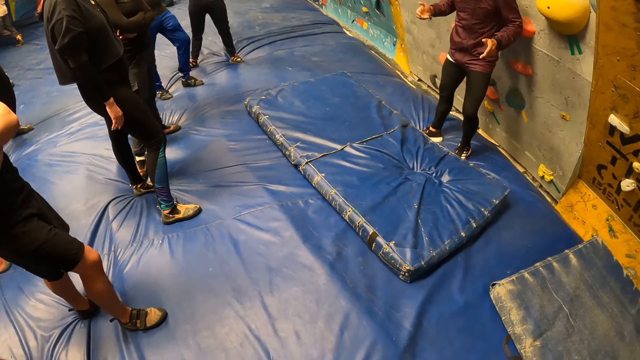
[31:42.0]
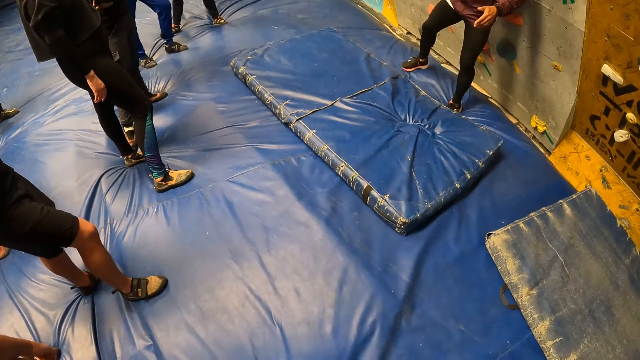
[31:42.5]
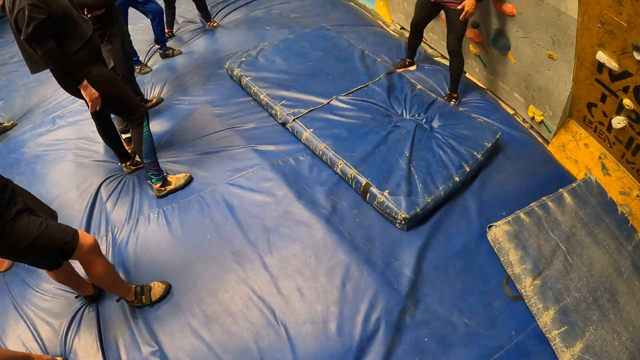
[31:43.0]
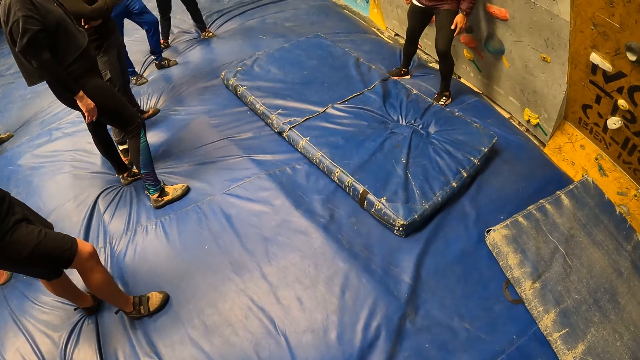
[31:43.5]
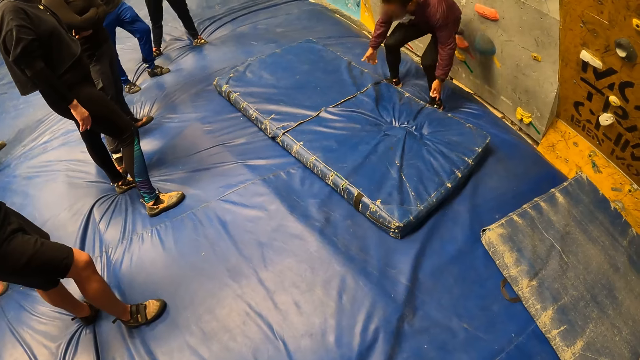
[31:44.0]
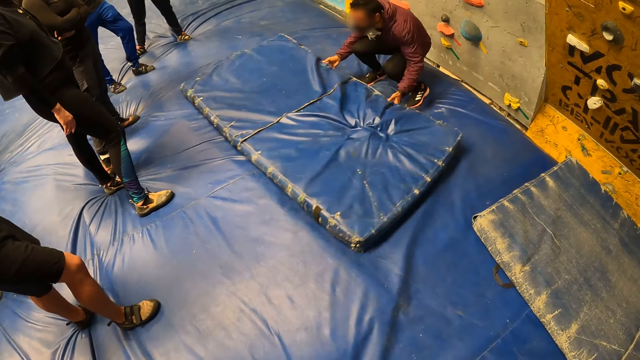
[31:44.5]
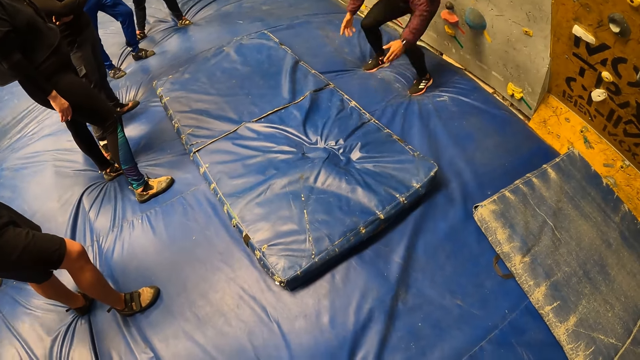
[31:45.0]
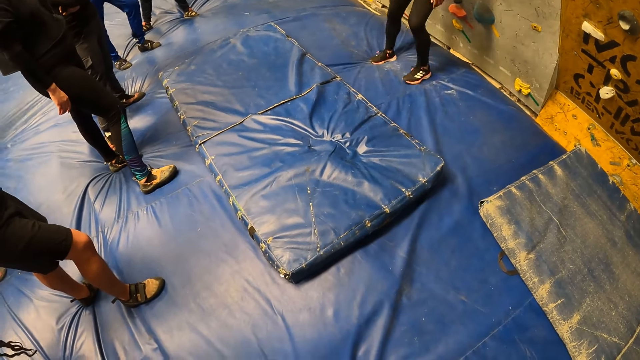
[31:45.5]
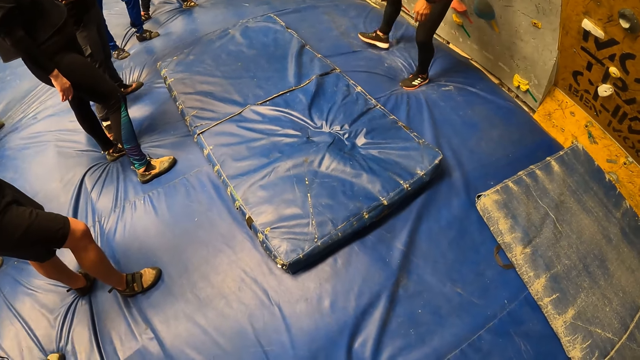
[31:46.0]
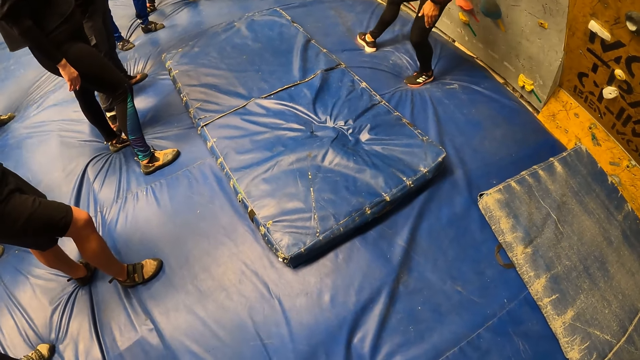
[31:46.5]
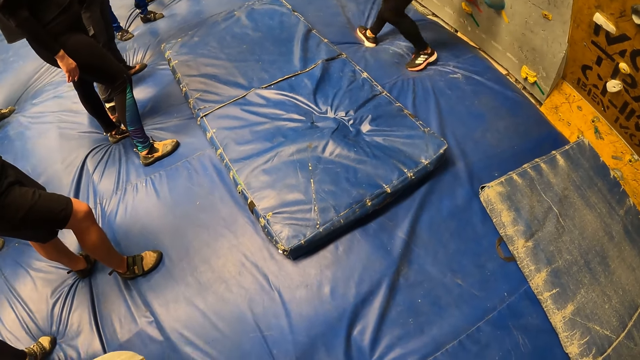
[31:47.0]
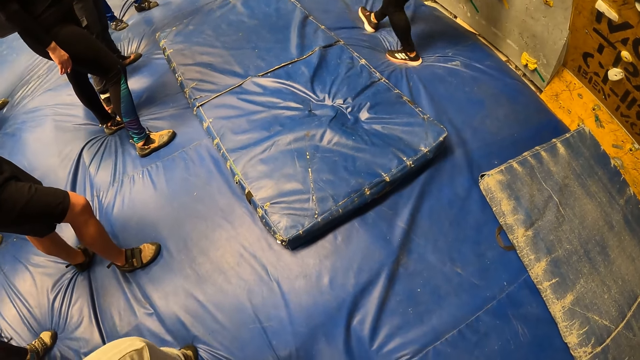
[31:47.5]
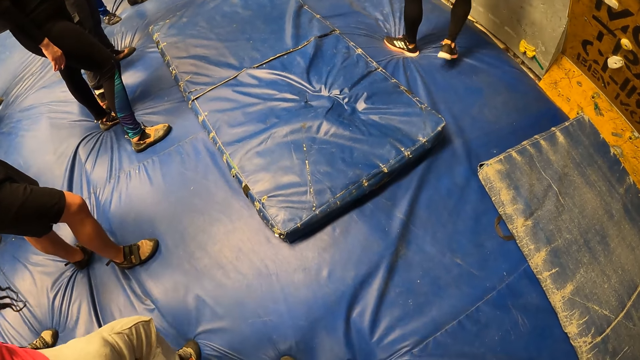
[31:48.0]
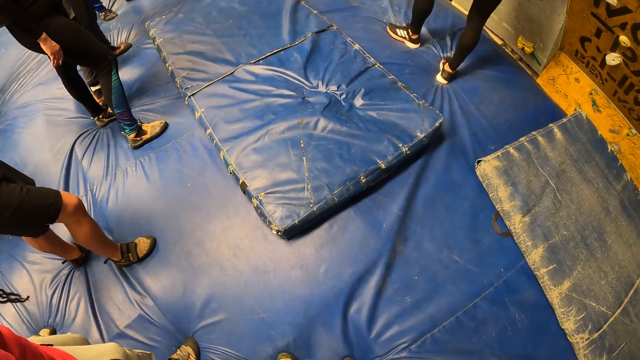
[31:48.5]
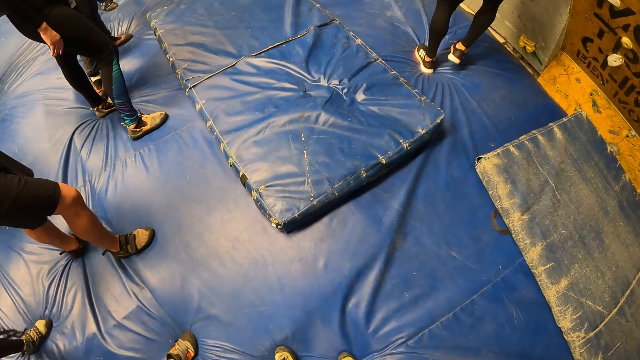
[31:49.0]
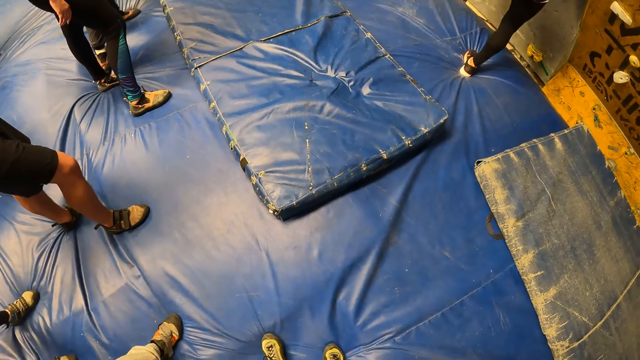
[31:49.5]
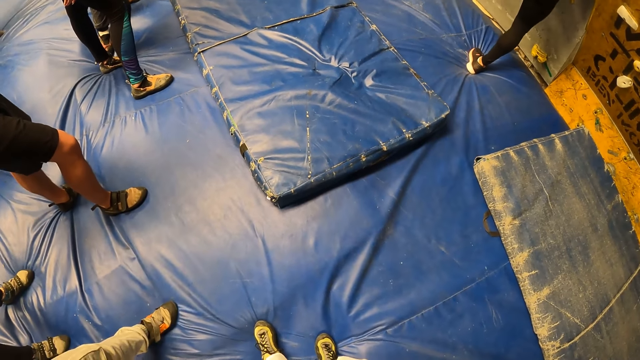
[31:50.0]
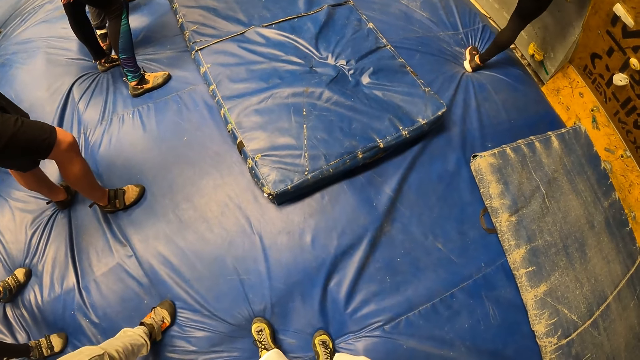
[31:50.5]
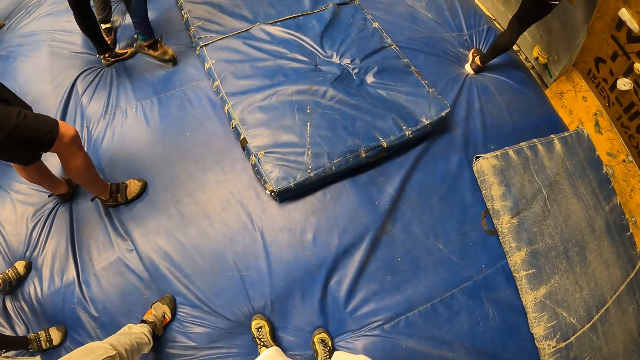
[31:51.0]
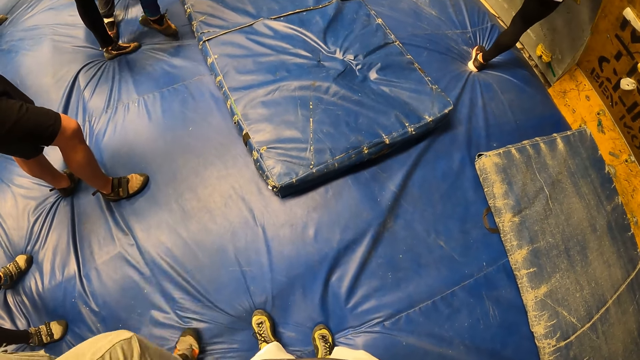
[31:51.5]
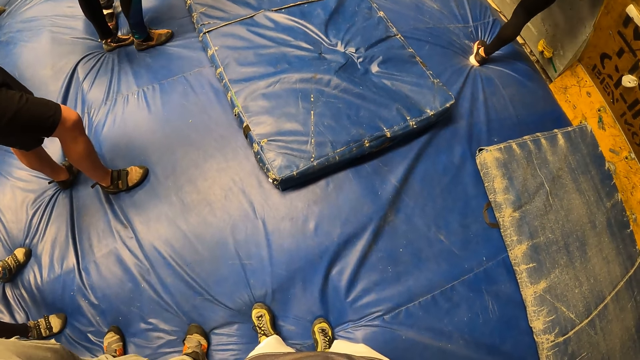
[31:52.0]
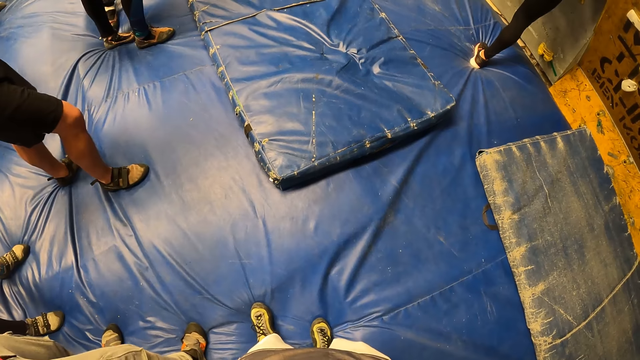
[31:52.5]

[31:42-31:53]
The instructor pushes a jump pad on the jump pad with both hands.

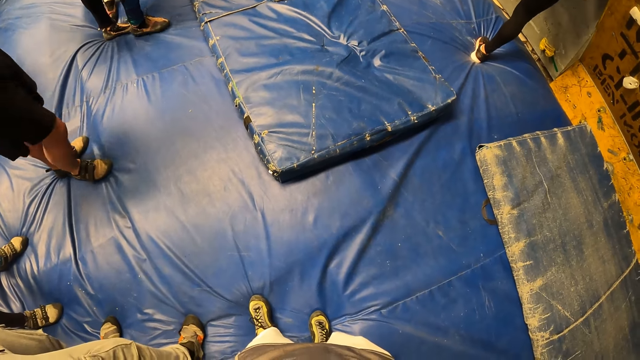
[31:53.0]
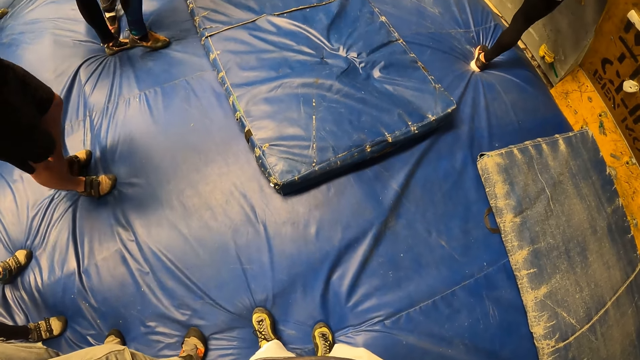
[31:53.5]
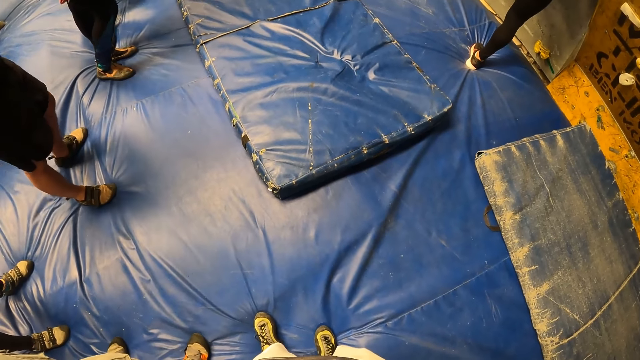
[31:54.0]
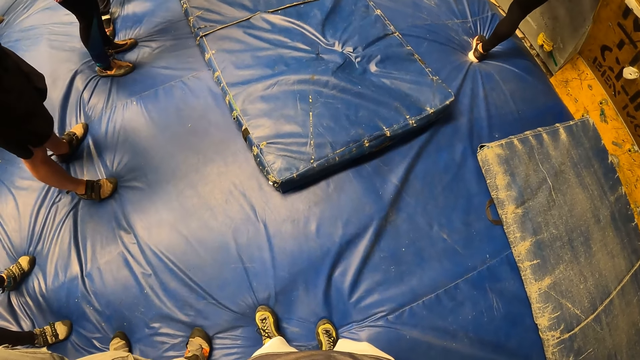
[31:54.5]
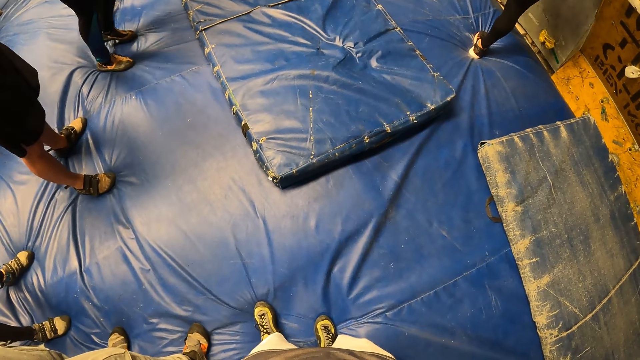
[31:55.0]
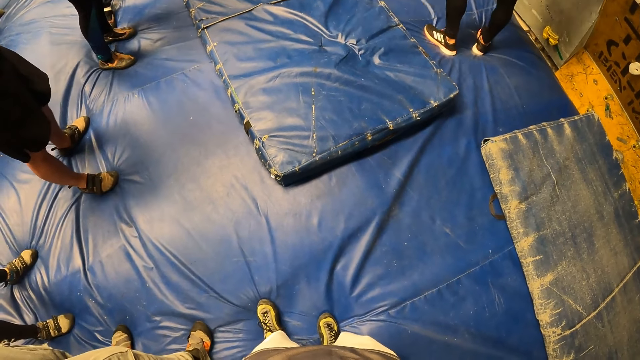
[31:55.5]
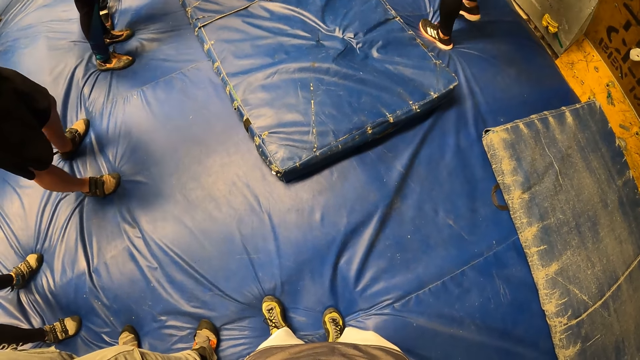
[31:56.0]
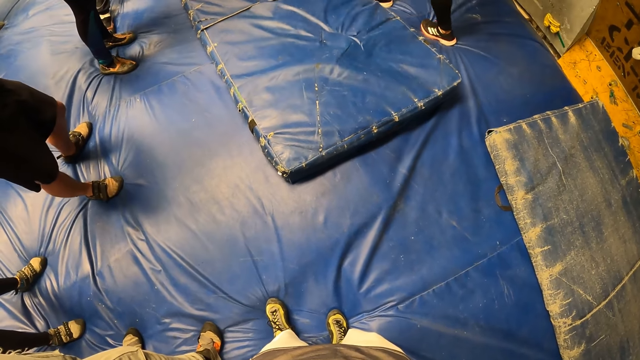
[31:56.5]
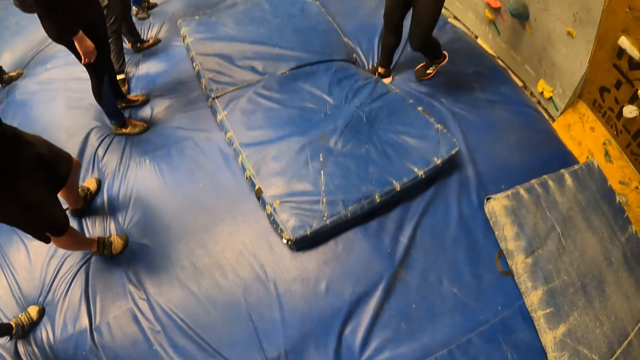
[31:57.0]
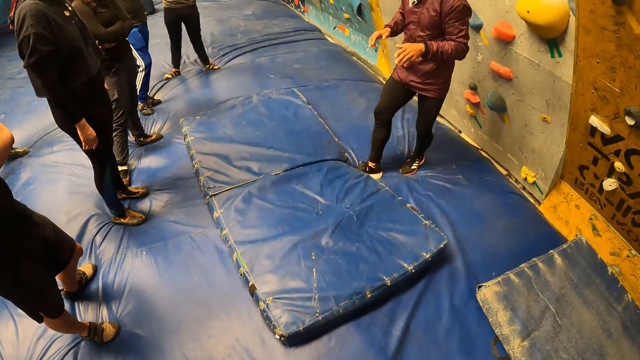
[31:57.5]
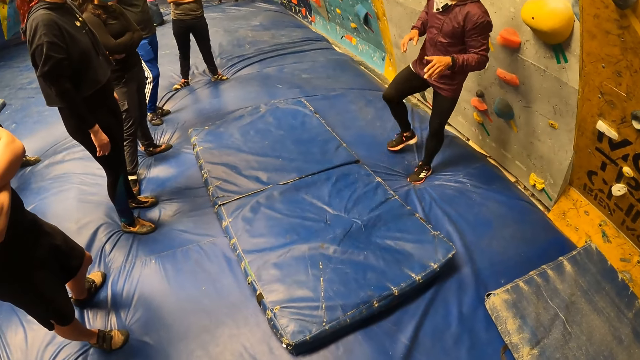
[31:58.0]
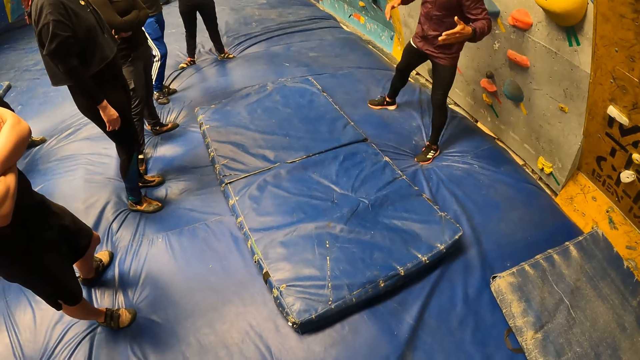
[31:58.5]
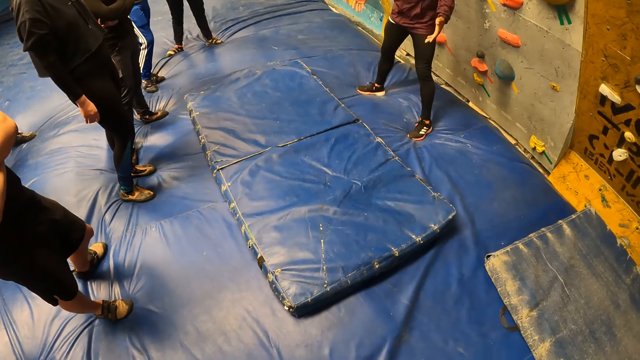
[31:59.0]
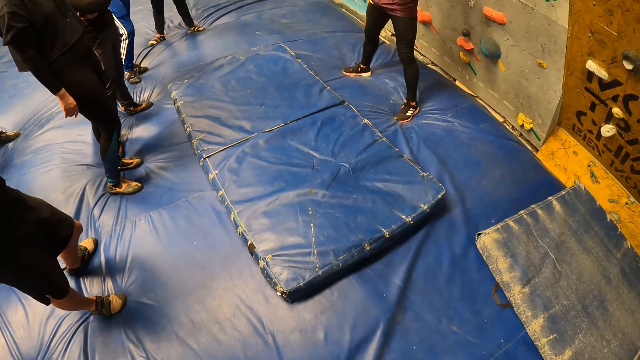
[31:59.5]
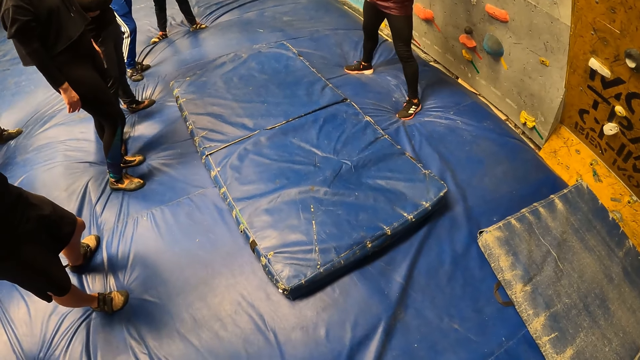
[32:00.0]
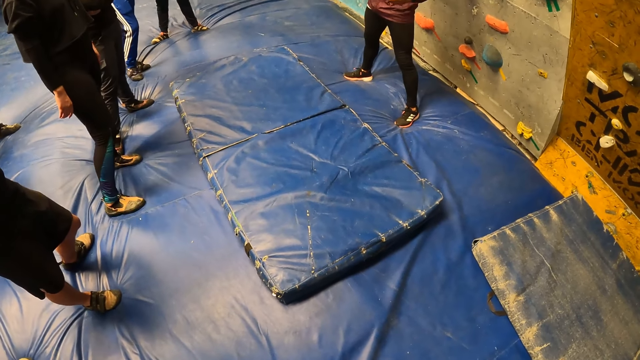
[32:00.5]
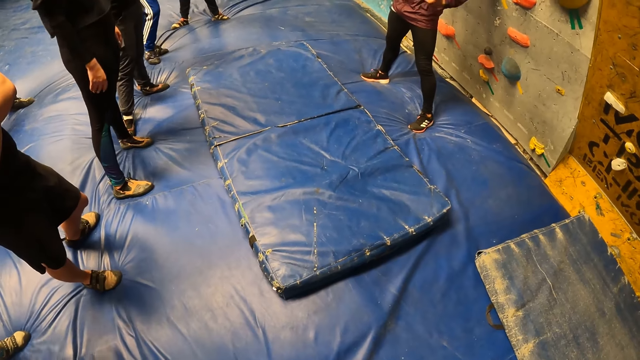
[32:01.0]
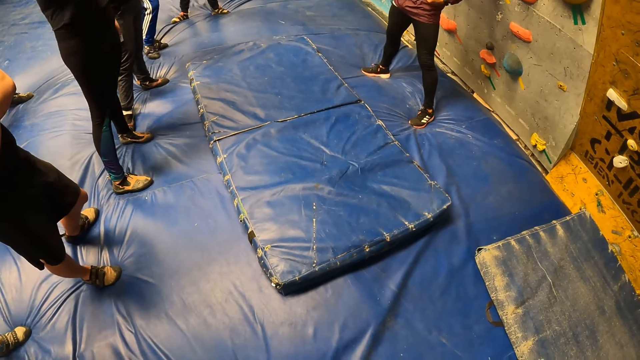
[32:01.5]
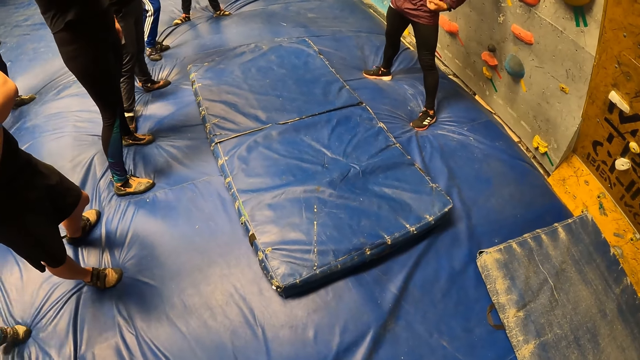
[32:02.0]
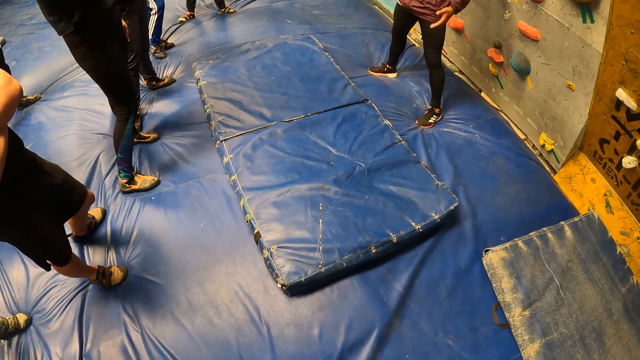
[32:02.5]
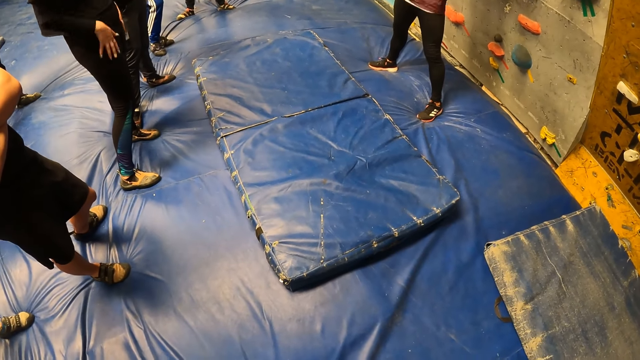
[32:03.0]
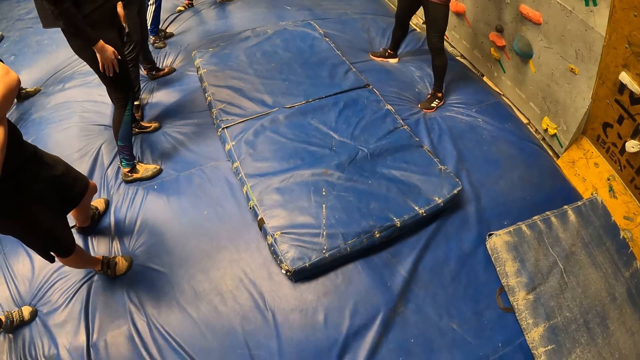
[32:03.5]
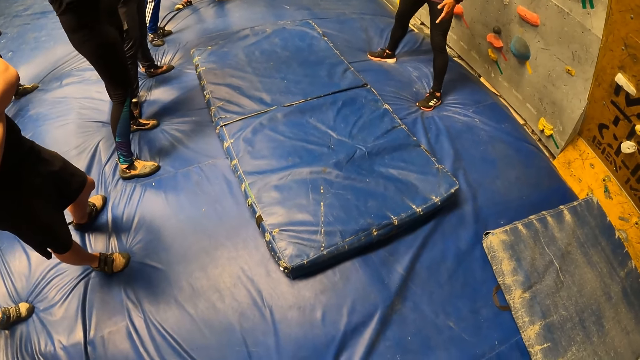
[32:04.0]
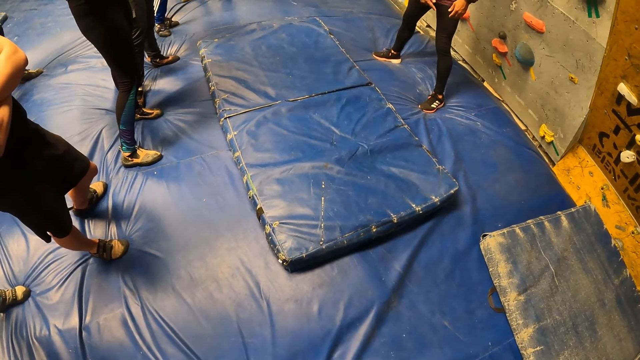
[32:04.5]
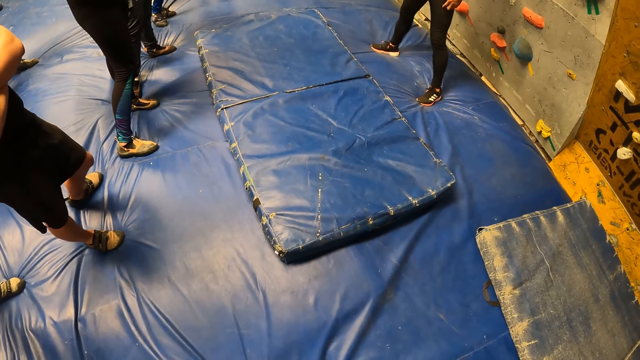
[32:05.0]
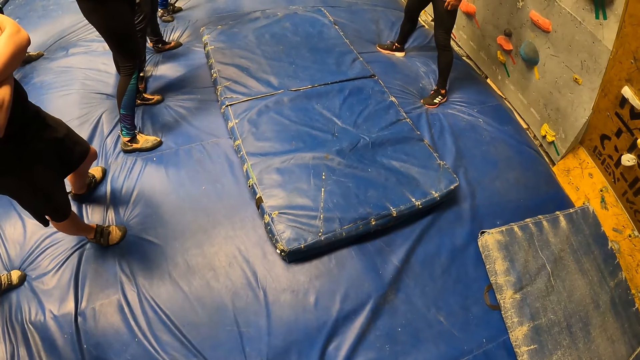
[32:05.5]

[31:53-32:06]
The camera wearer looks around. They look around again. The man interacts with the group of people.
